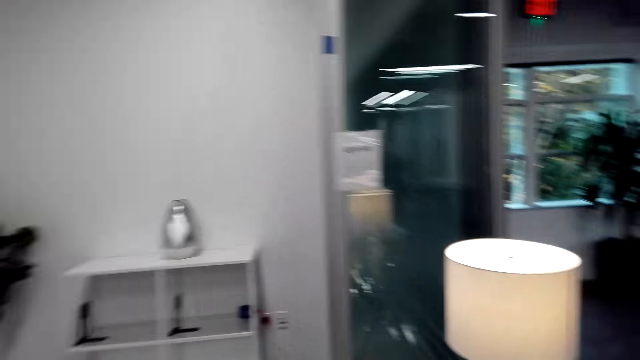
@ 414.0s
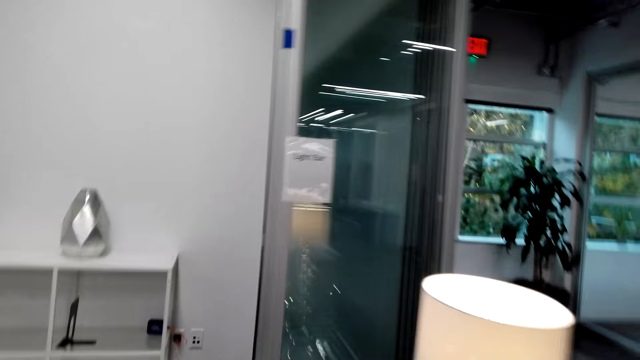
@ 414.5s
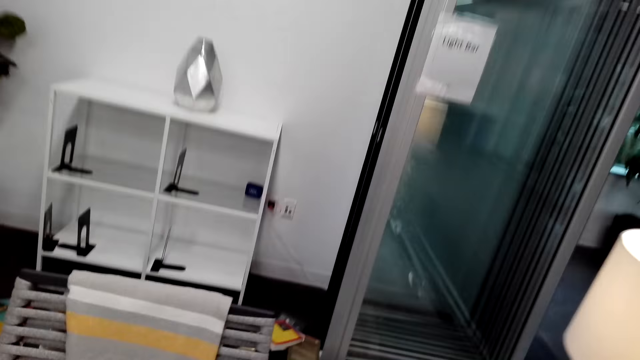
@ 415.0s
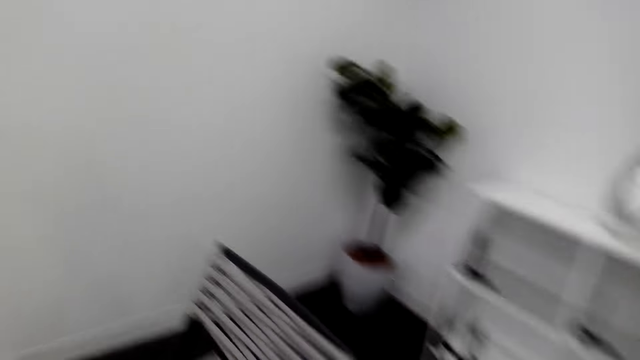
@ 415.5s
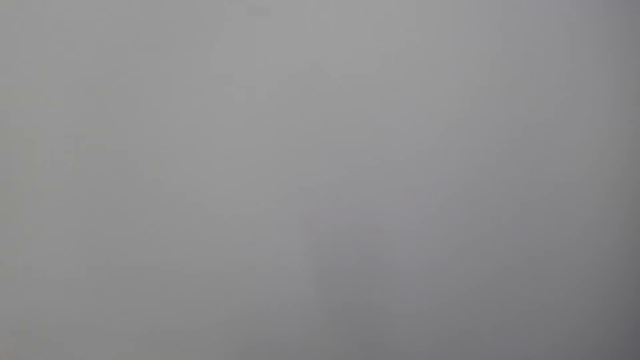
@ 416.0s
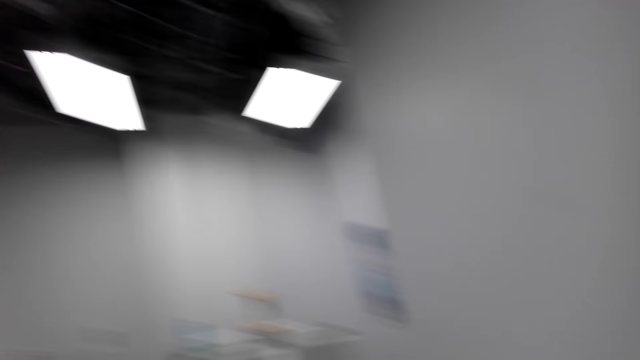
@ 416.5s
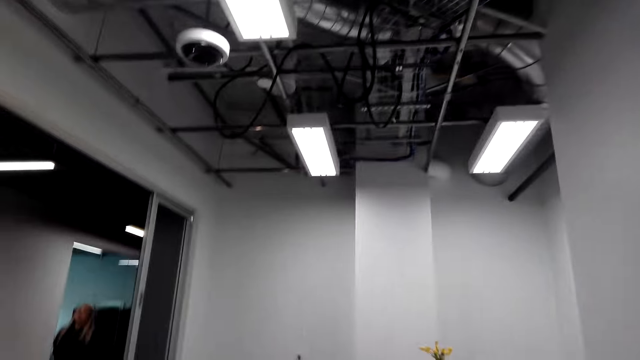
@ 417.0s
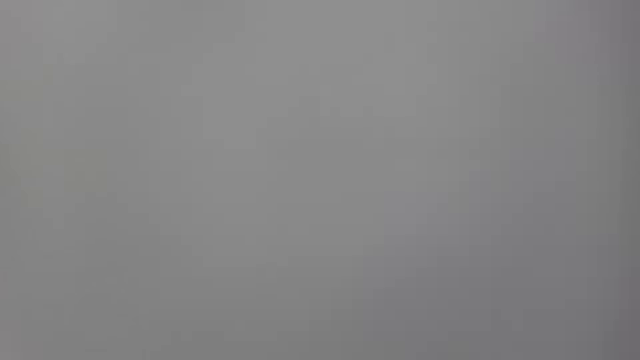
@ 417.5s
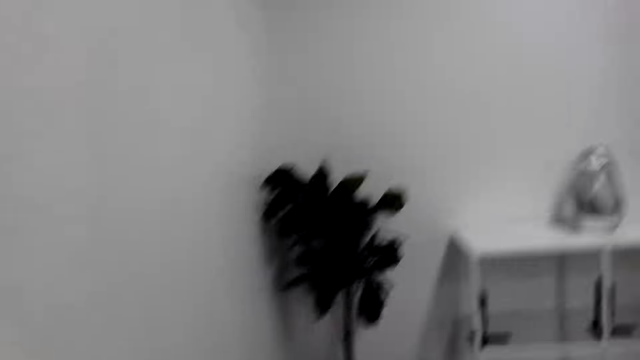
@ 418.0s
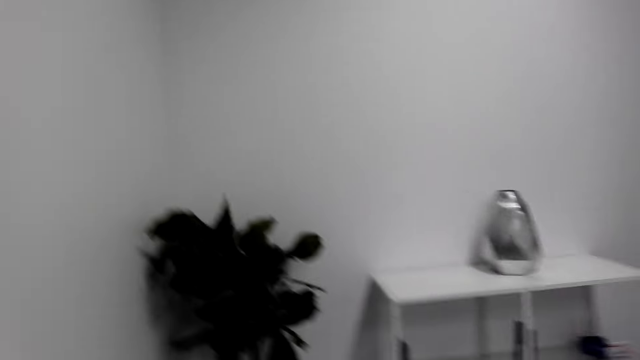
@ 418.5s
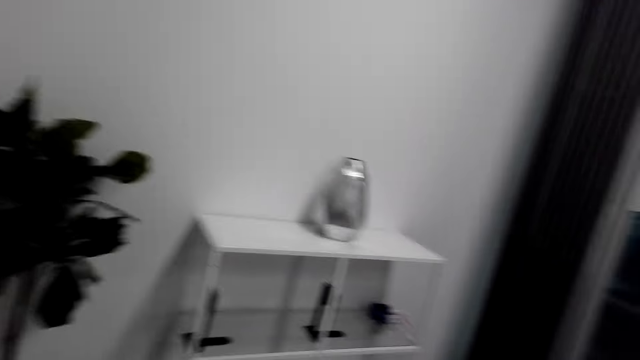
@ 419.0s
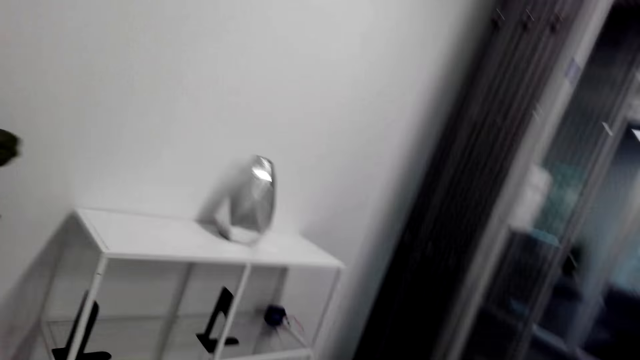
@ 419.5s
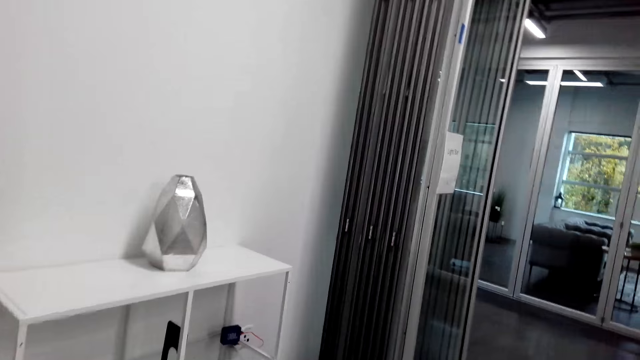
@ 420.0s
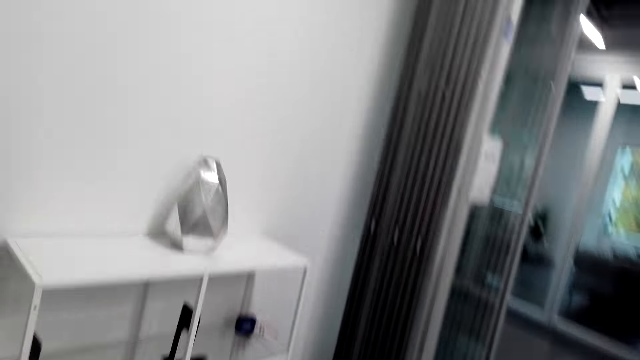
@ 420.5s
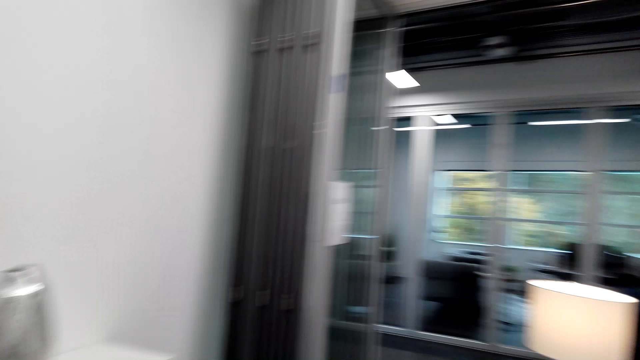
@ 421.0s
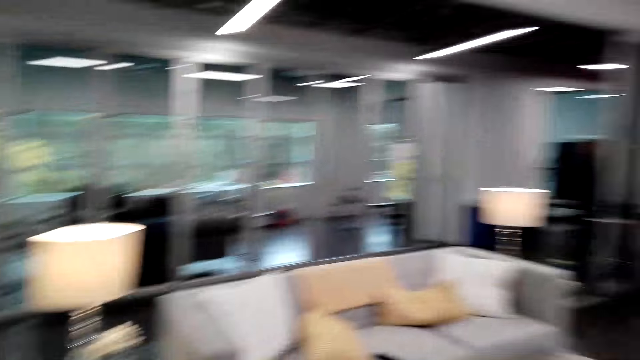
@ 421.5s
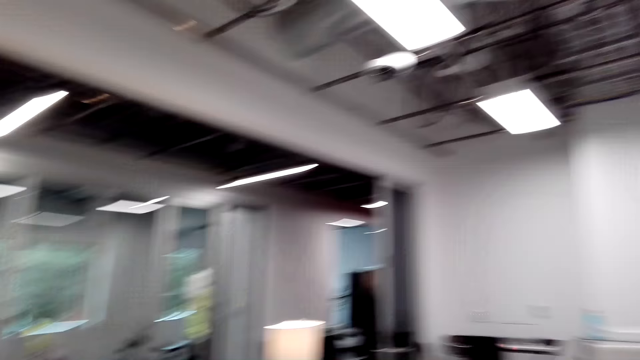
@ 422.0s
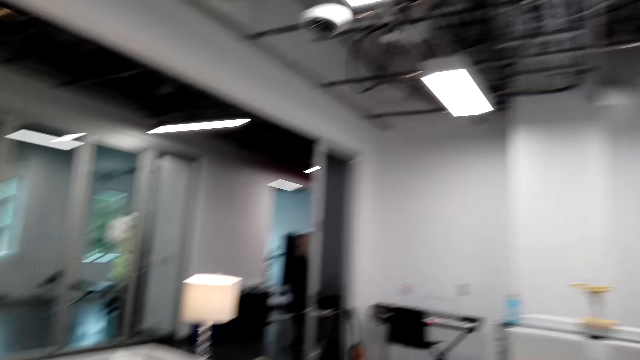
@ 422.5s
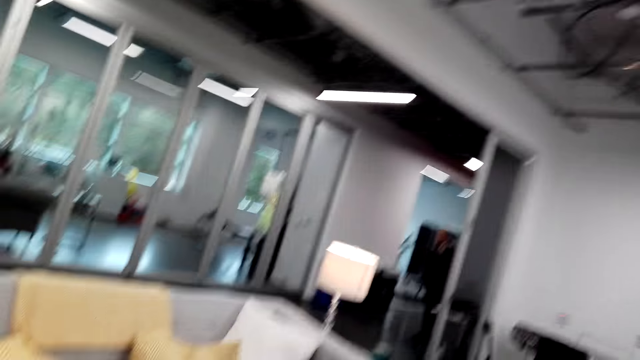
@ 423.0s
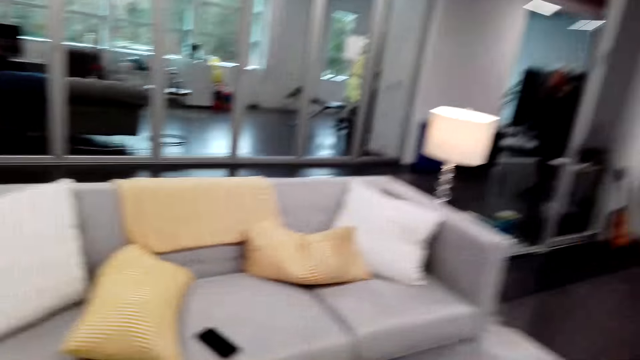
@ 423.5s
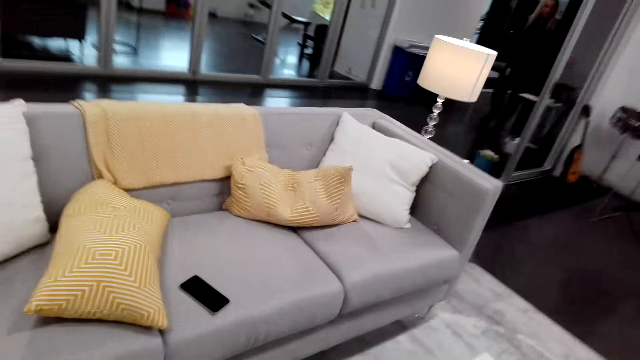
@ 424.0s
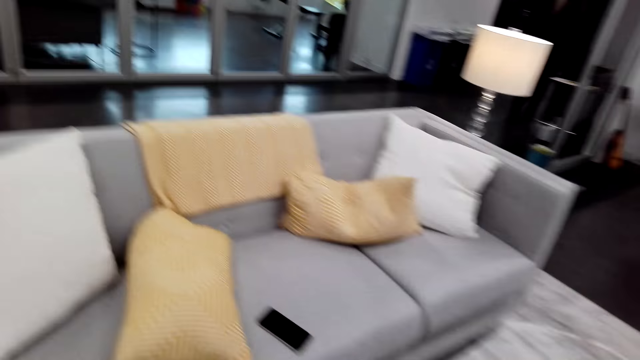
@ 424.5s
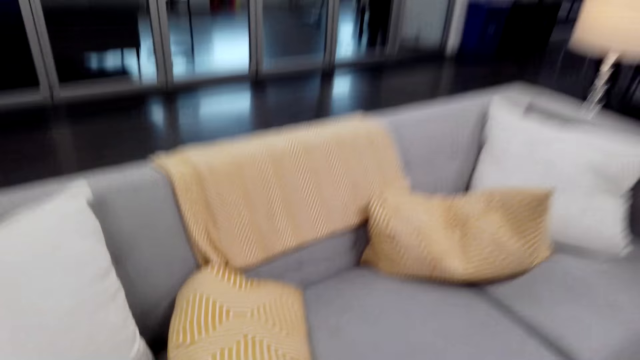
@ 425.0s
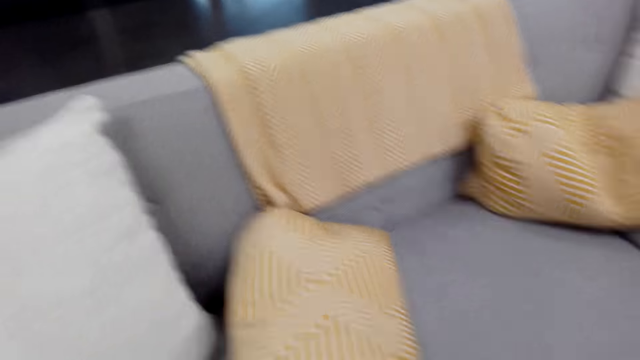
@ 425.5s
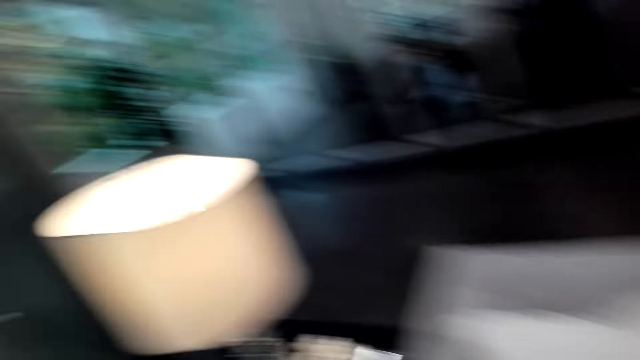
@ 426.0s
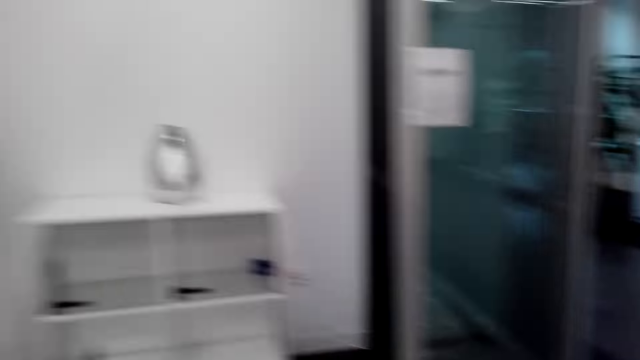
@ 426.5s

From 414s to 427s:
The camera wearer walks around. They walk around again.

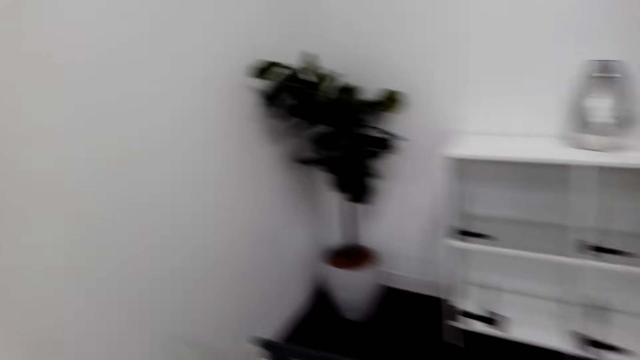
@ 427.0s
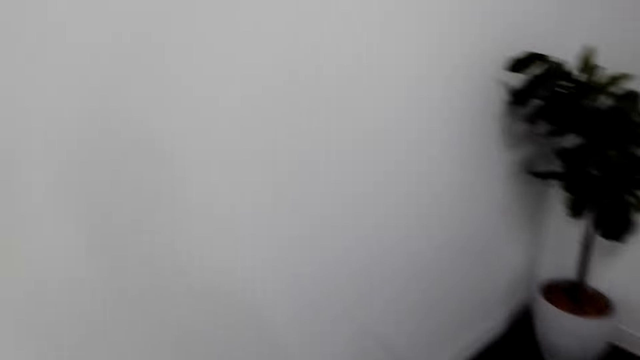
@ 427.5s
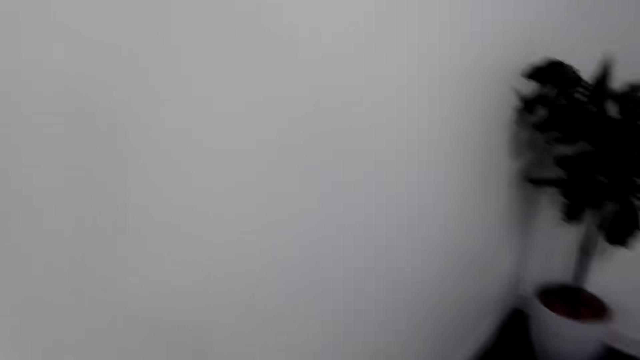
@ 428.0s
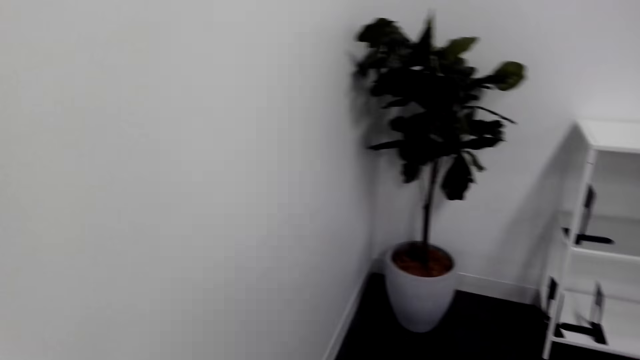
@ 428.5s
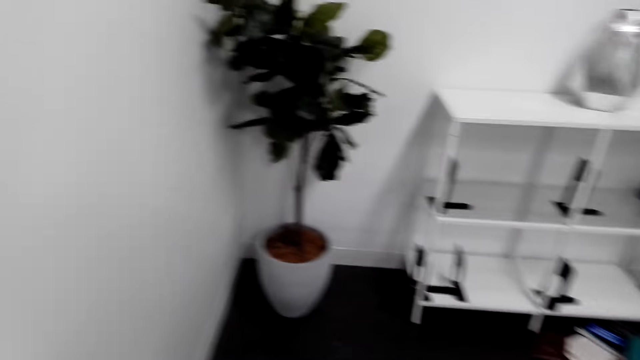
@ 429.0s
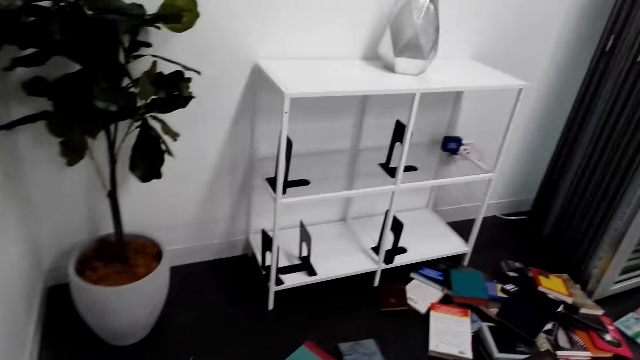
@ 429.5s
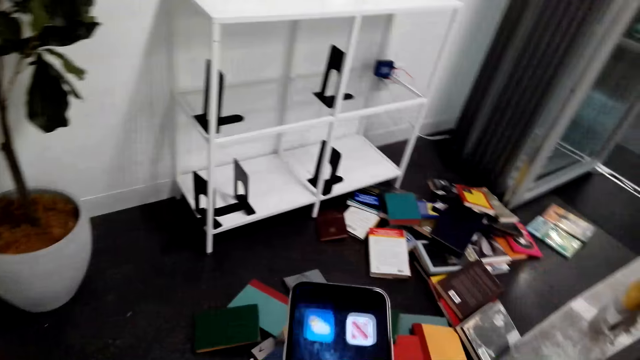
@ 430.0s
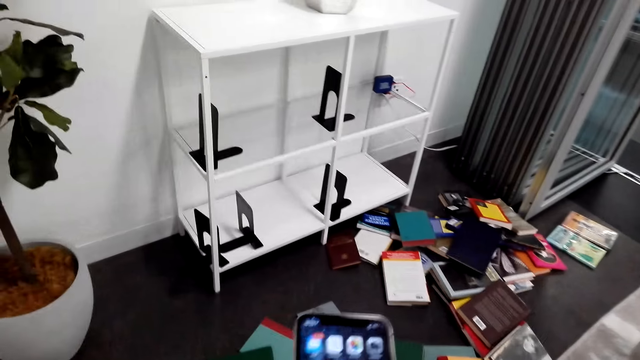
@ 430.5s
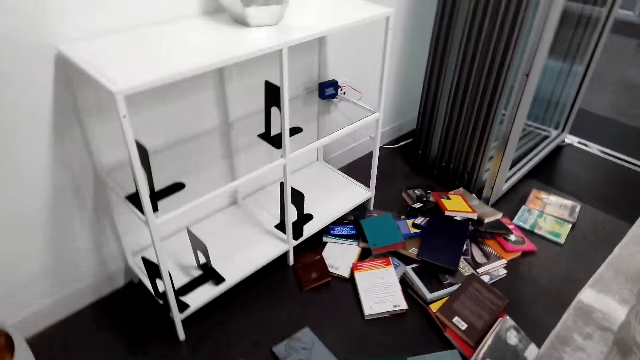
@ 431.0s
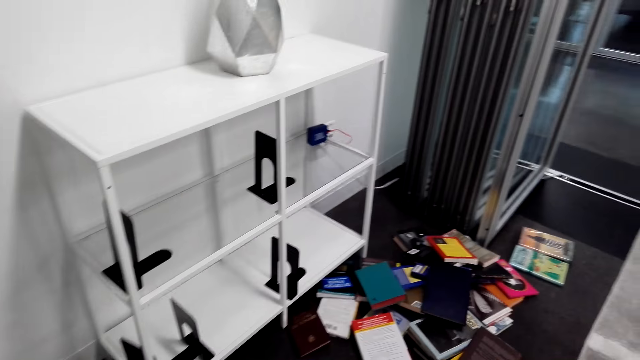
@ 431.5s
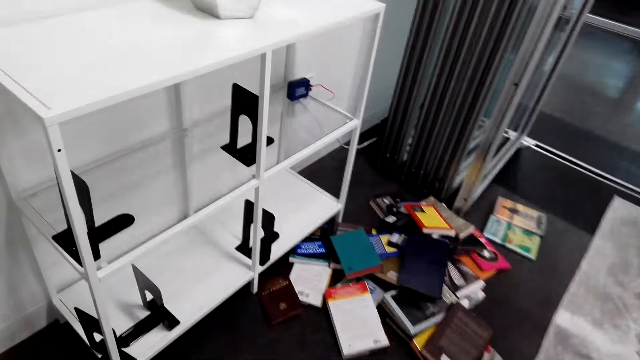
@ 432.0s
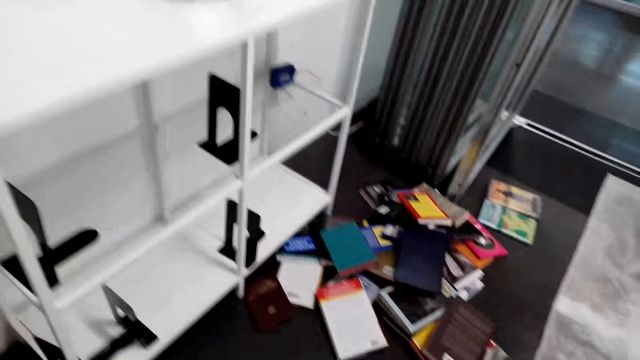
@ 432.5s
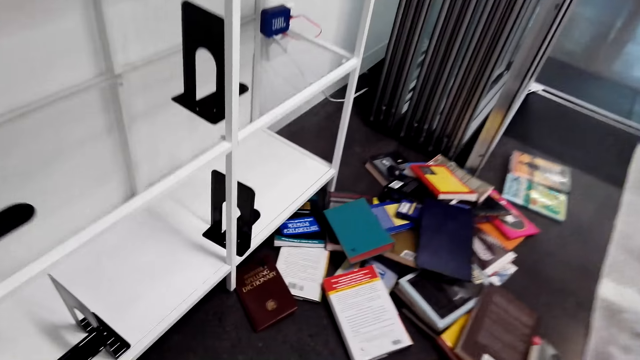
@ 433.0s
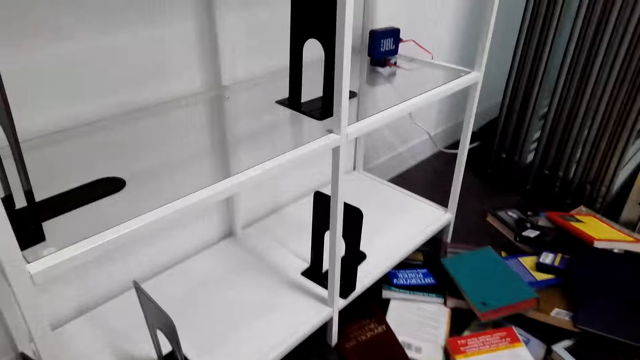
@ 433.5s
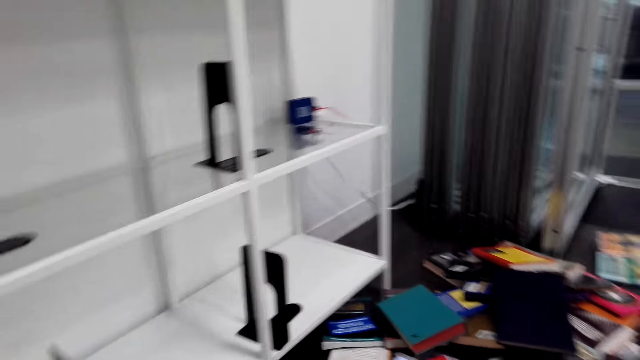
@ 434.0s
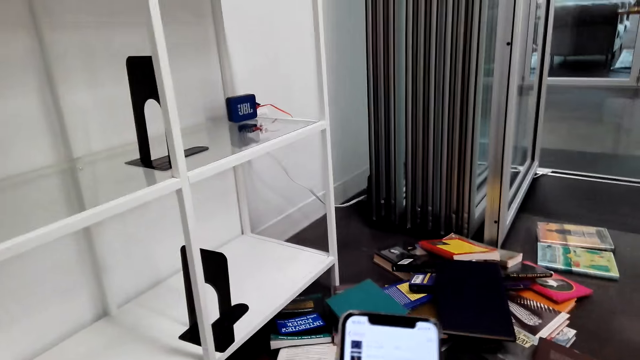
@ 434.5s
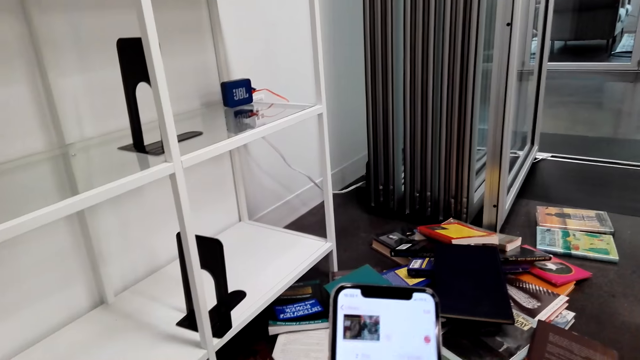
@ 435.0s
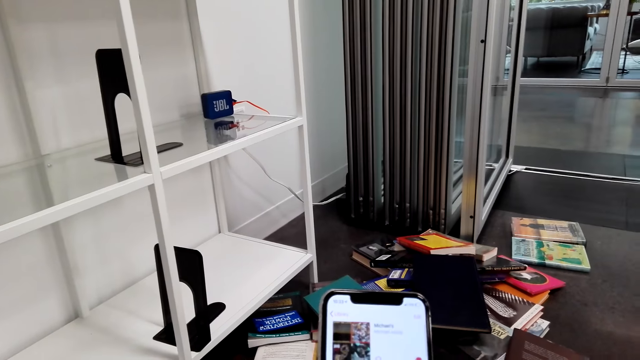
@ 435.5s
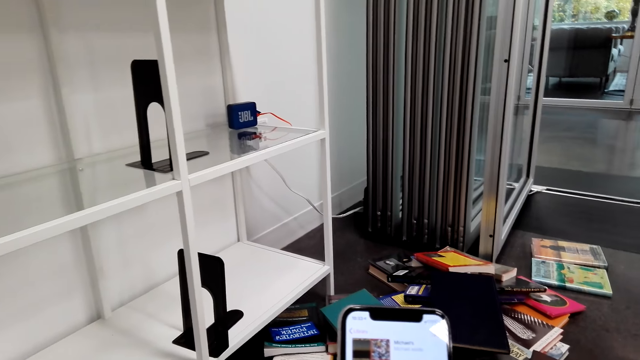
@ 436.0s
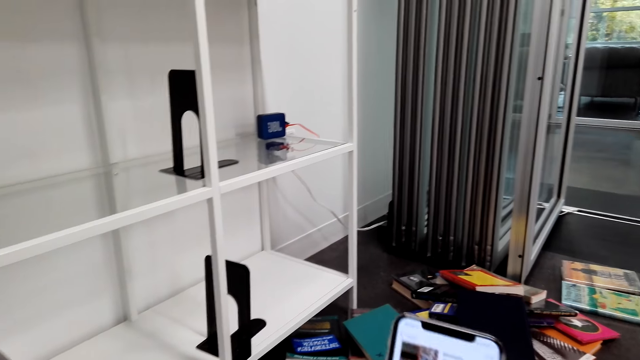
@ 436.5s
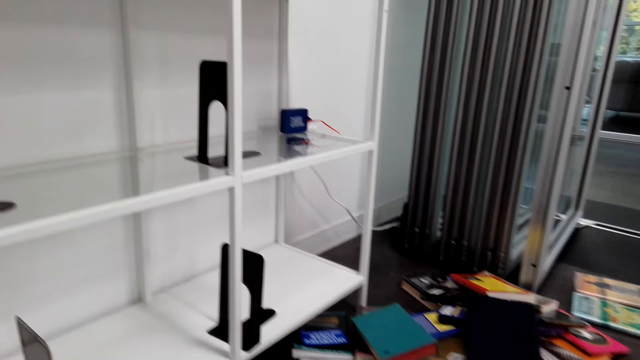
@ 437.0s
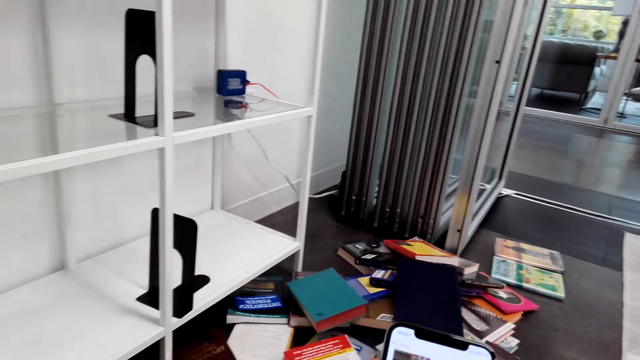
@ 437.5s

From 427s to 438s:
The camera wearer holds a phone. They operate the phone. They look around. They scroll on the phone.
